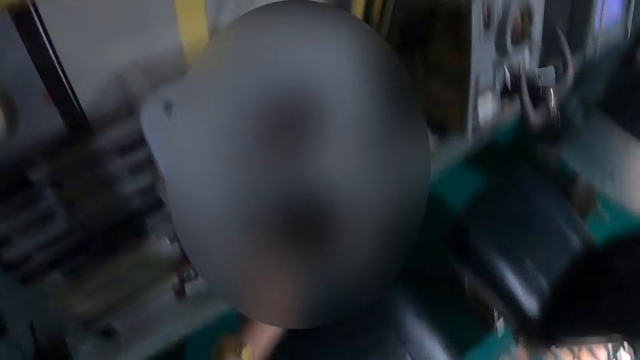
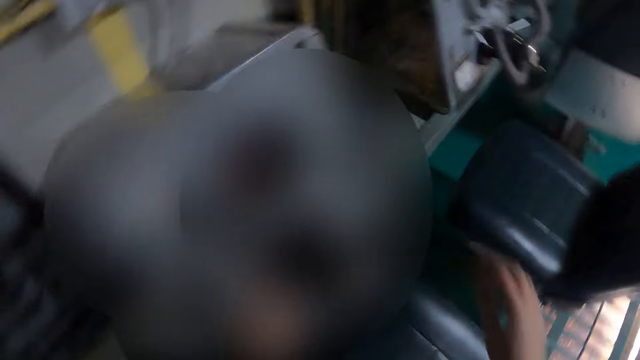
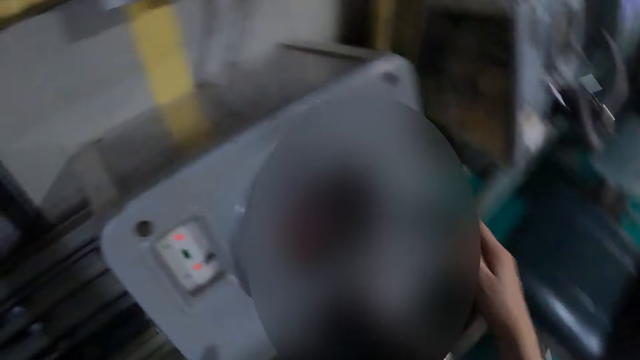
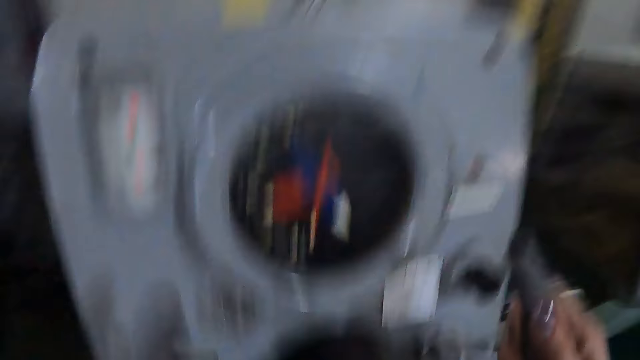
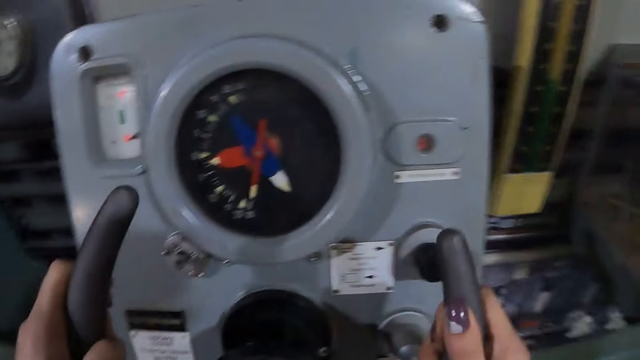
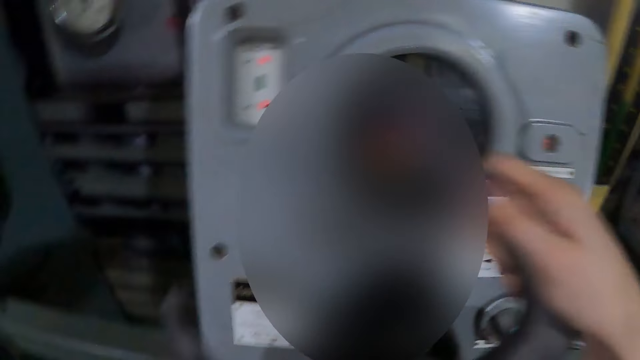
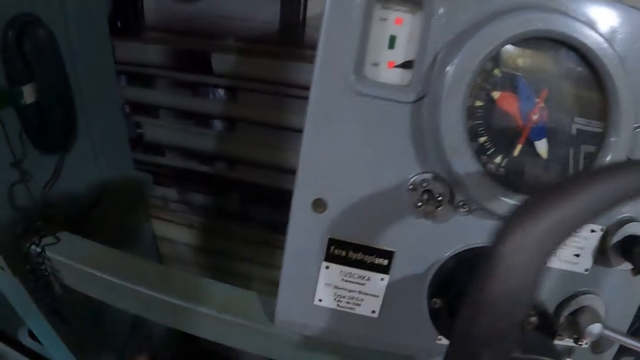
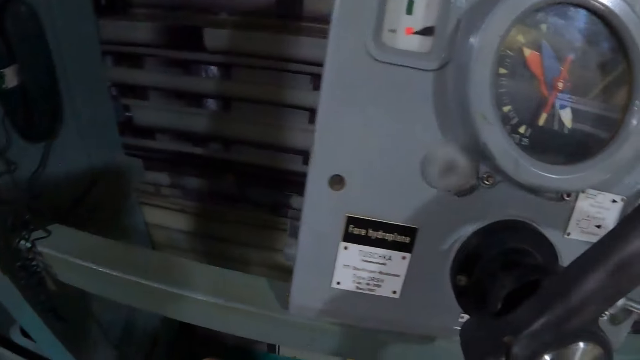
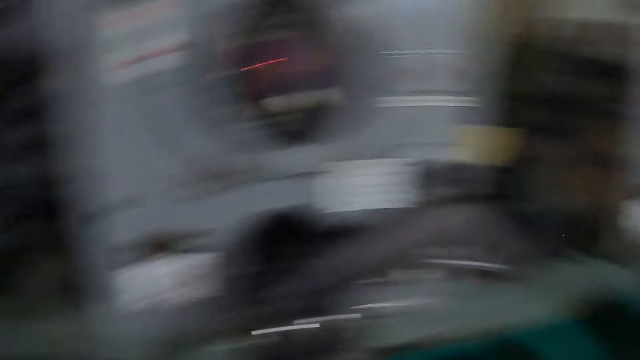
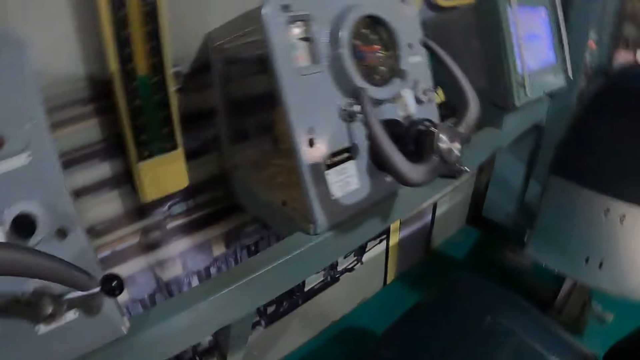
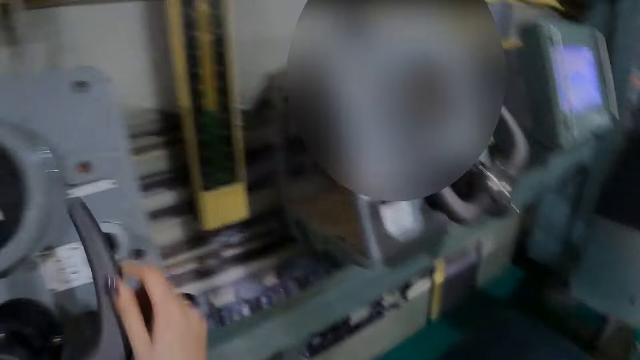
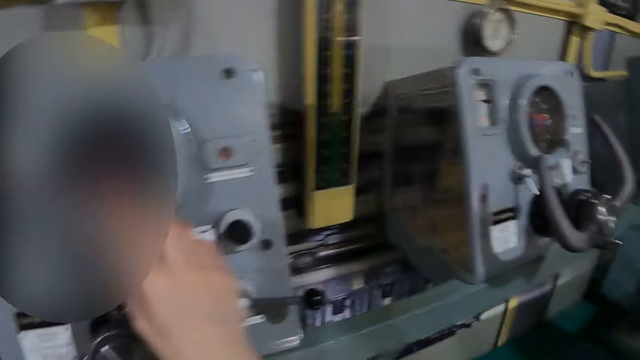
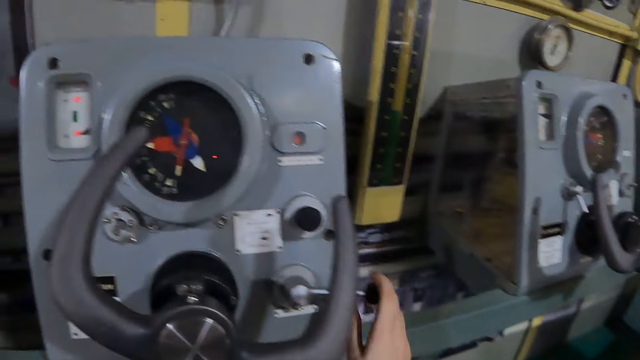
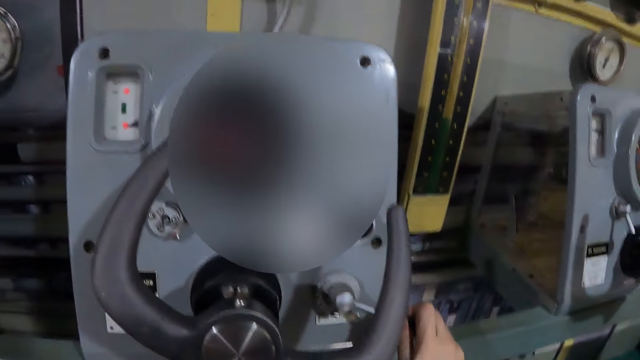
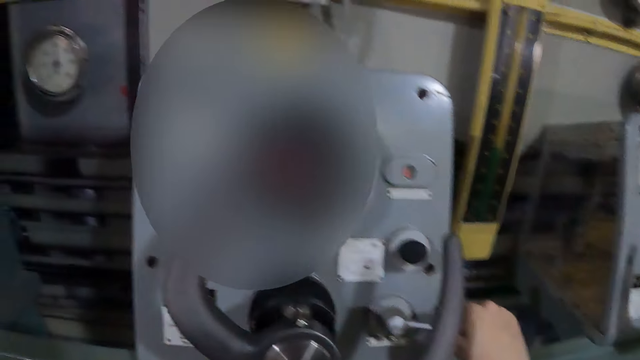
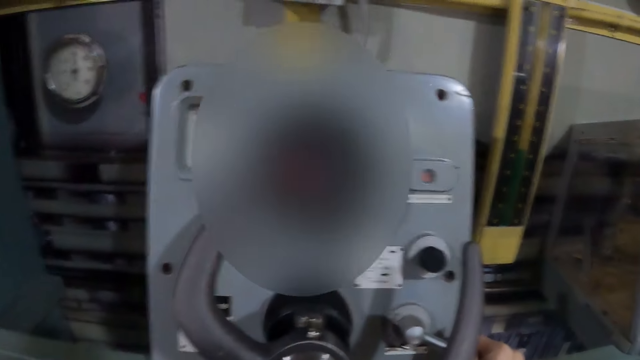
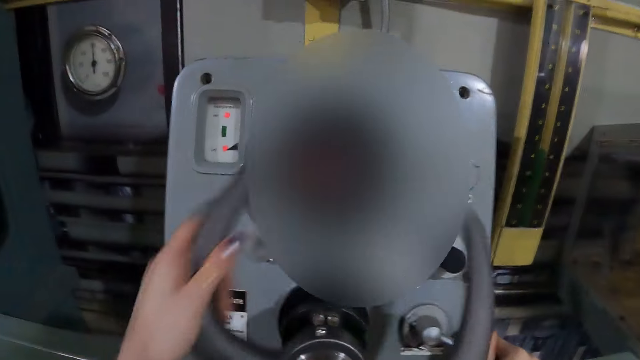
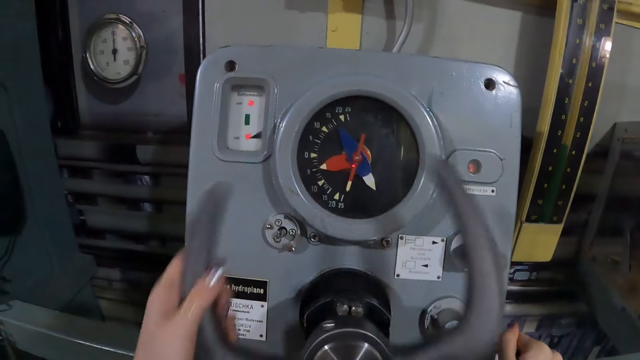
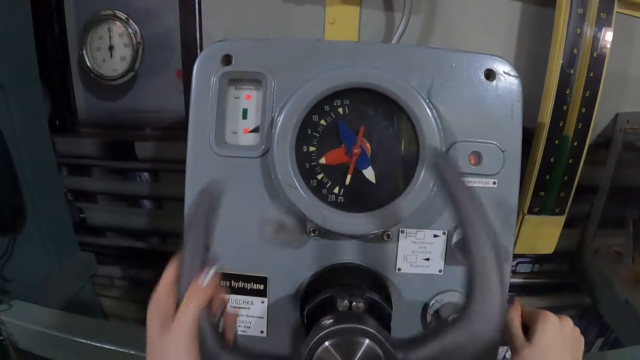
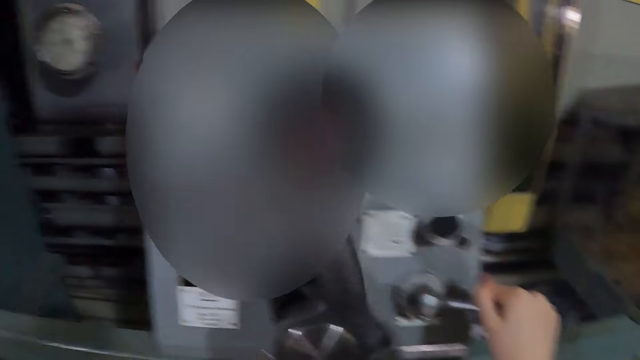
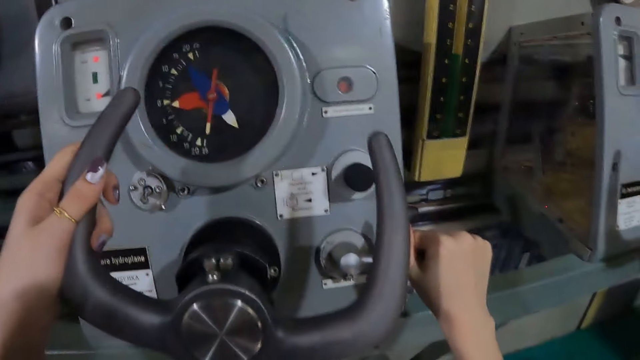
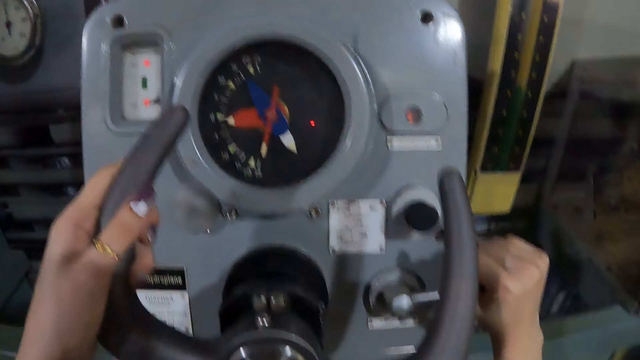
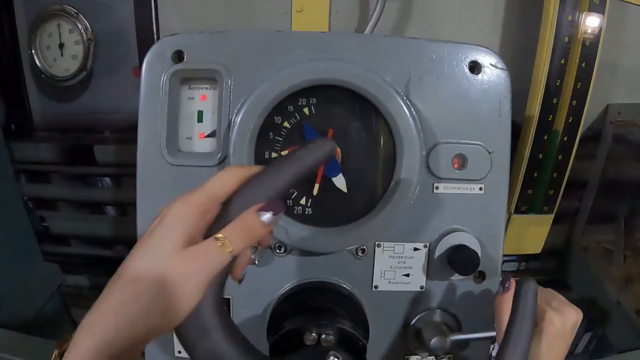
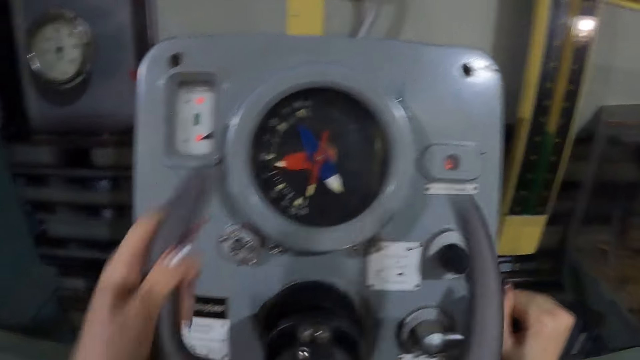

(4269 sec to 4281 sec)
The camera wearer looks around the museum. They turn the steering wheel.

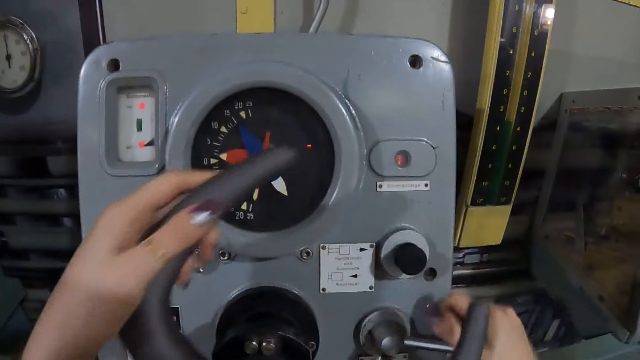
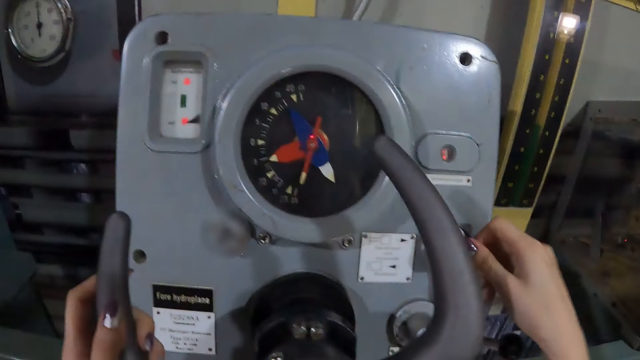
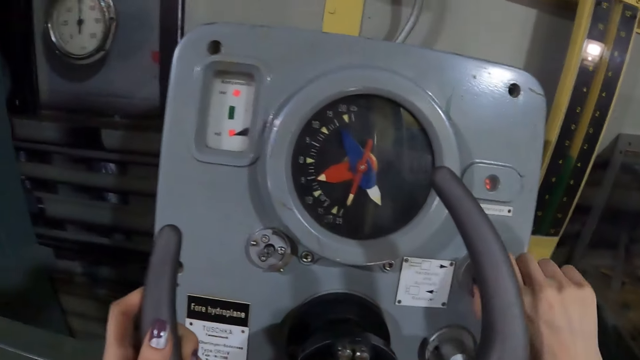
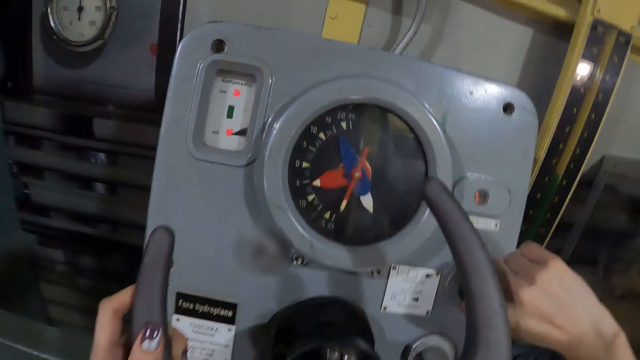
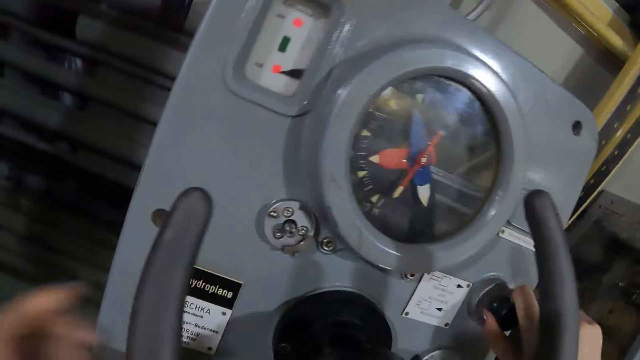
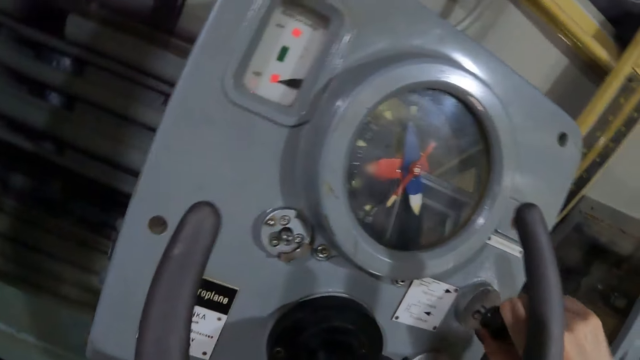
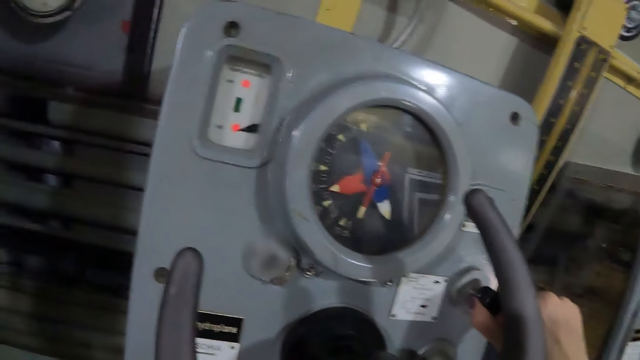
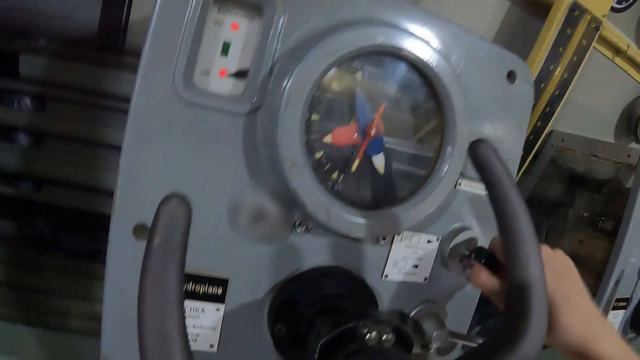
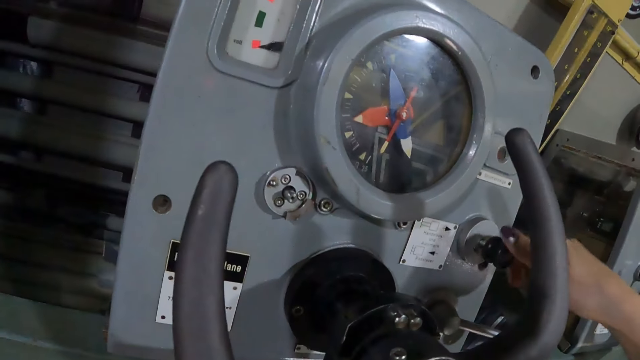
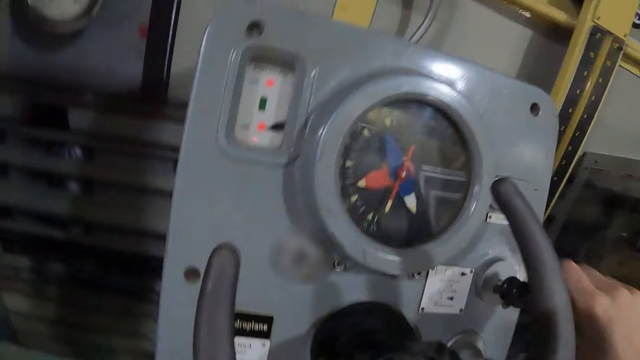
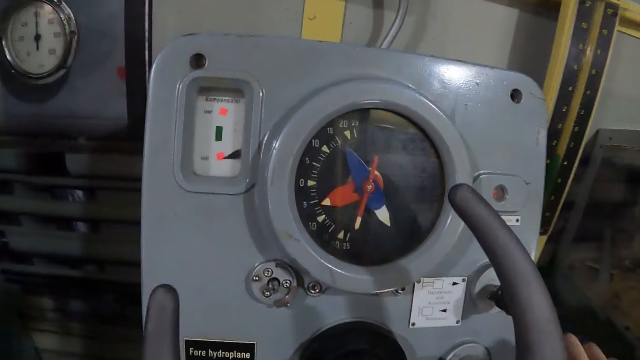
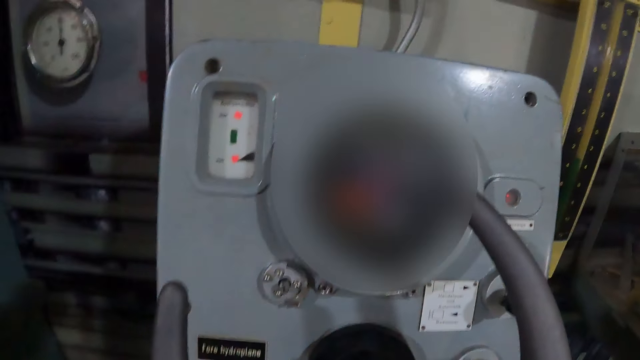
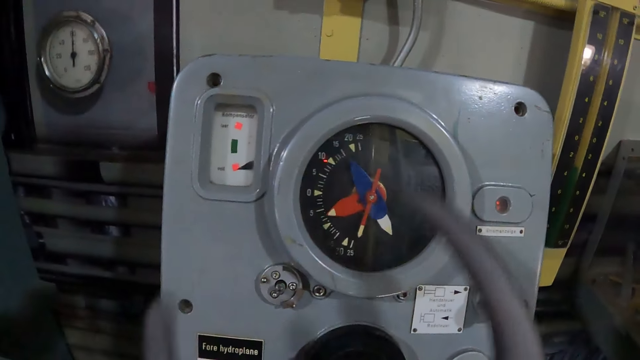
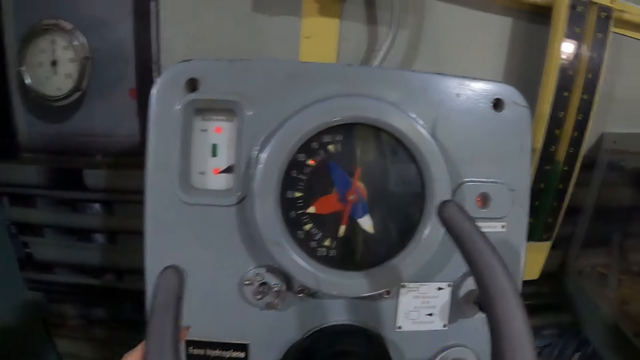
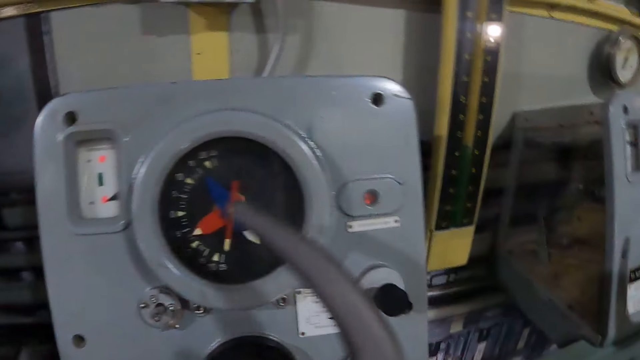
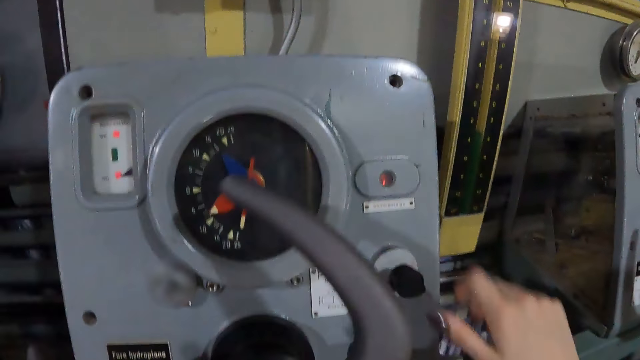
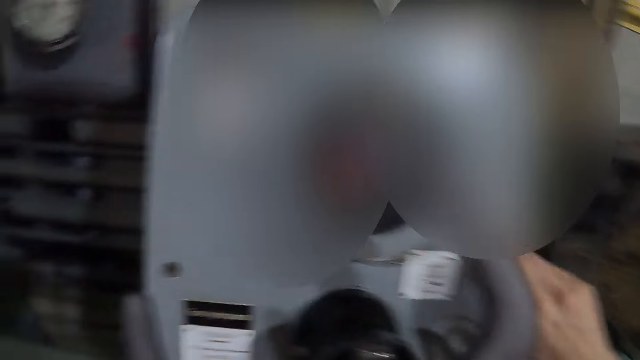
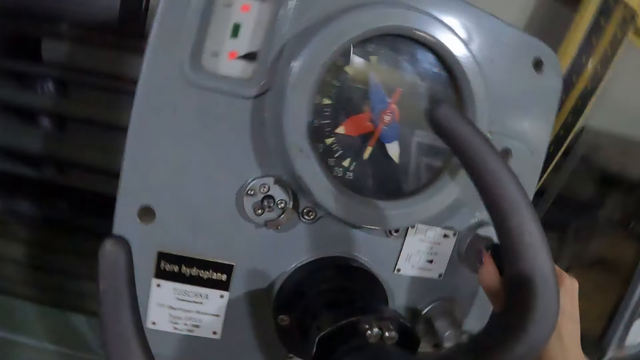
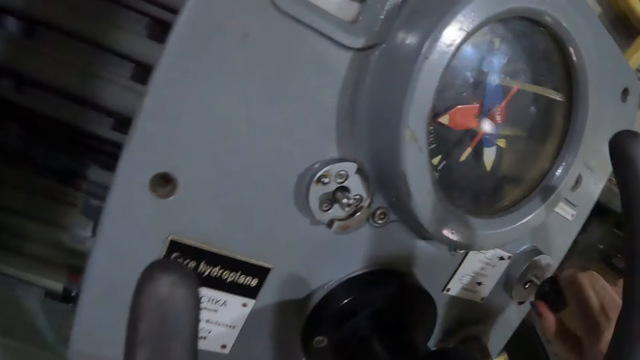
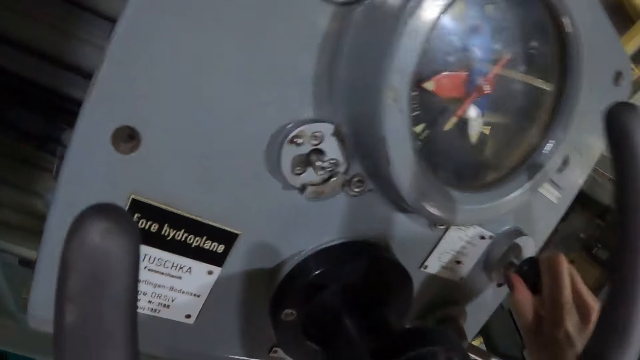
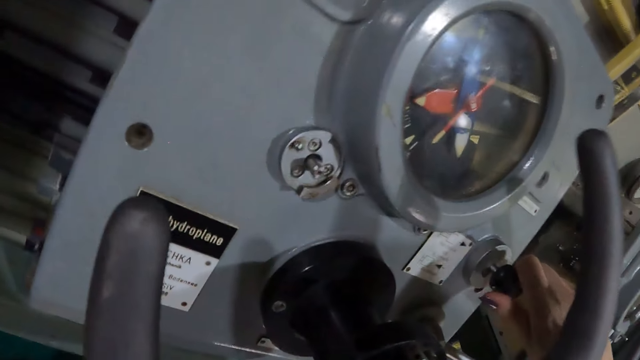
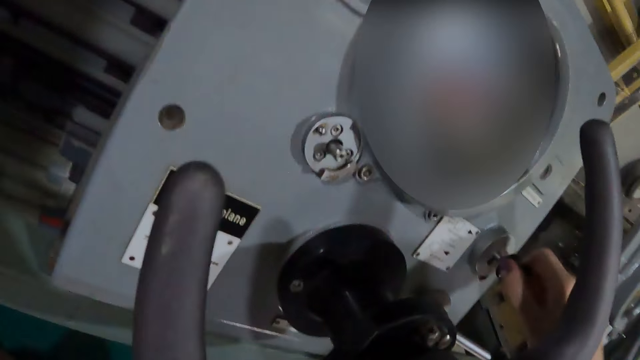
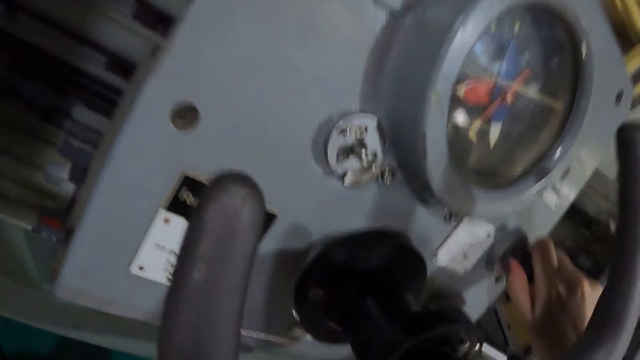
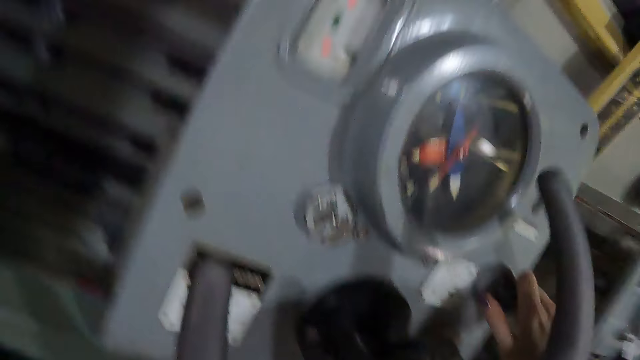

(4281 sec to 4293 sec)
The camera wearer stares at the dial. They turn a key on the dial.
